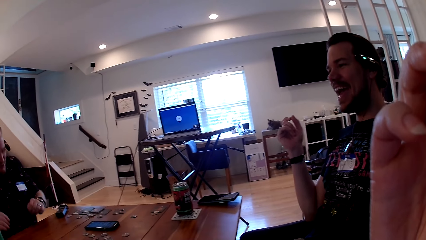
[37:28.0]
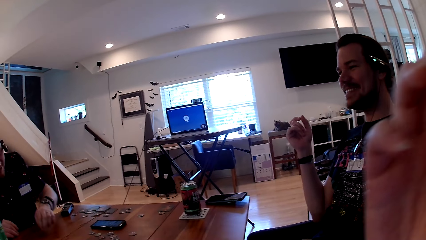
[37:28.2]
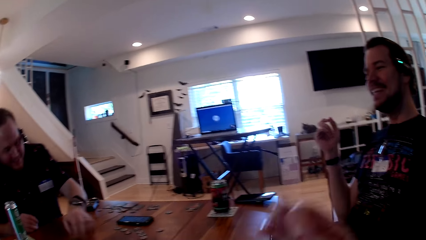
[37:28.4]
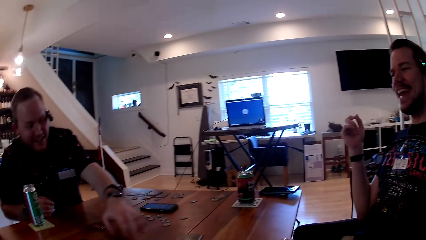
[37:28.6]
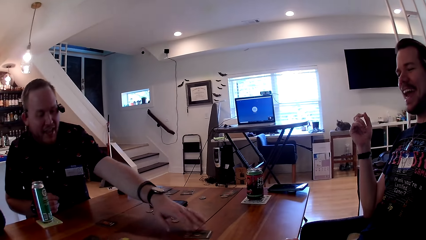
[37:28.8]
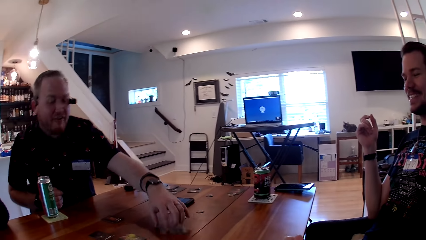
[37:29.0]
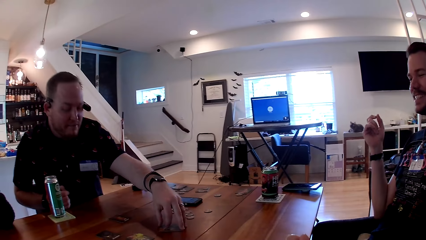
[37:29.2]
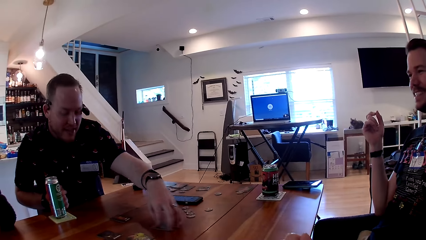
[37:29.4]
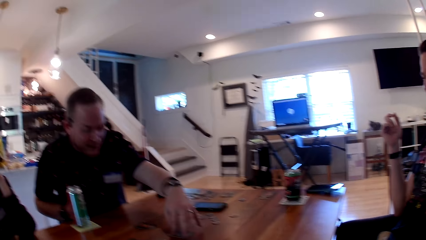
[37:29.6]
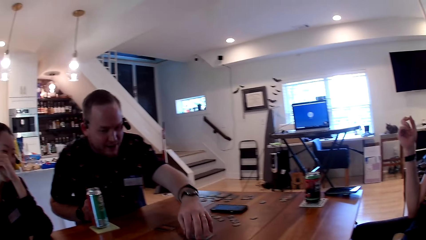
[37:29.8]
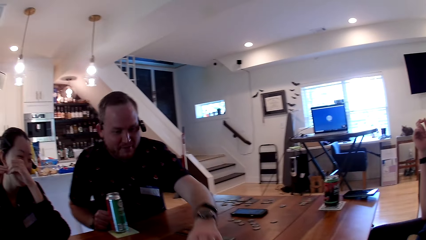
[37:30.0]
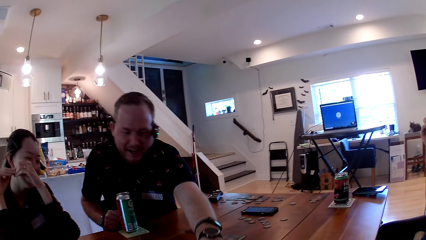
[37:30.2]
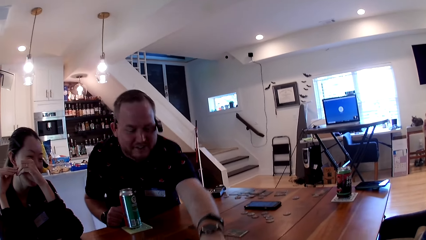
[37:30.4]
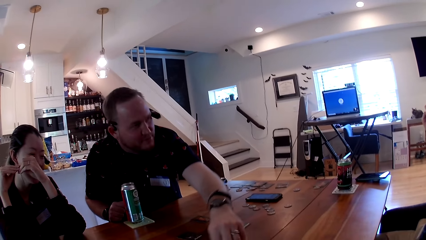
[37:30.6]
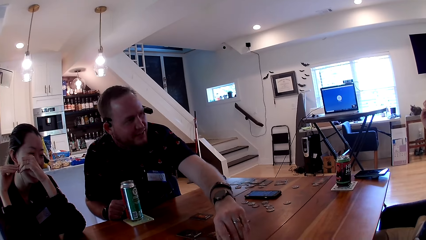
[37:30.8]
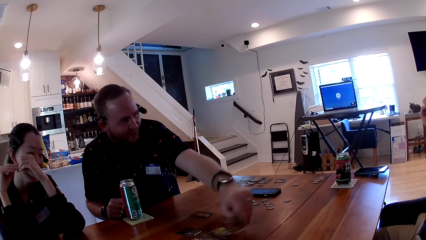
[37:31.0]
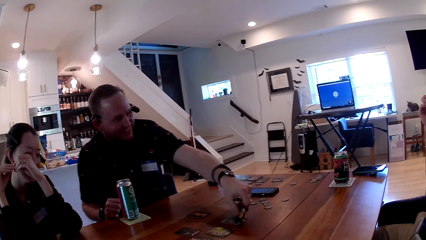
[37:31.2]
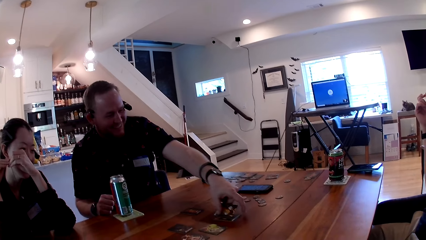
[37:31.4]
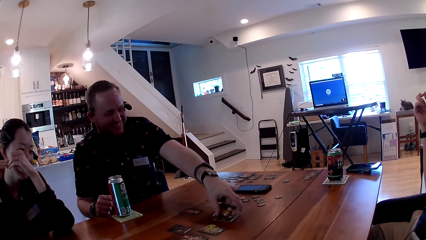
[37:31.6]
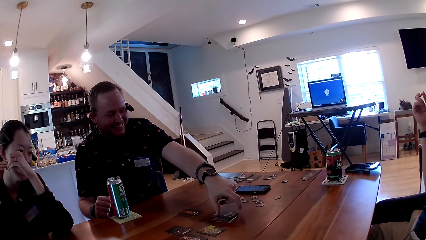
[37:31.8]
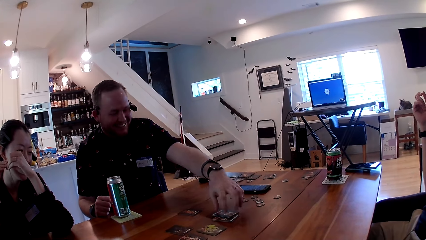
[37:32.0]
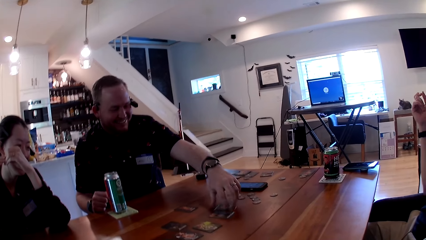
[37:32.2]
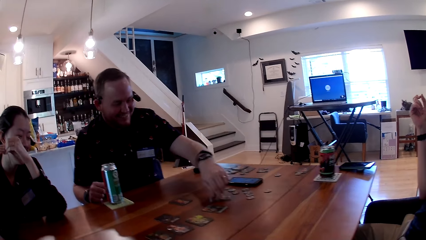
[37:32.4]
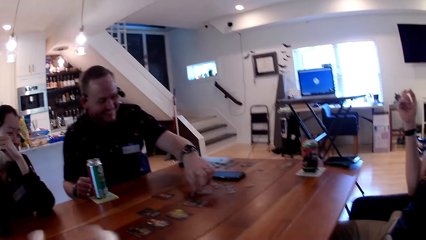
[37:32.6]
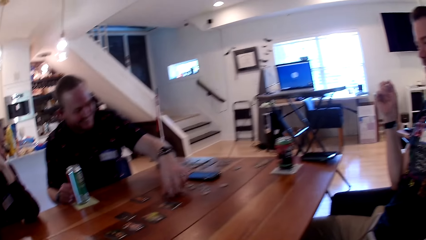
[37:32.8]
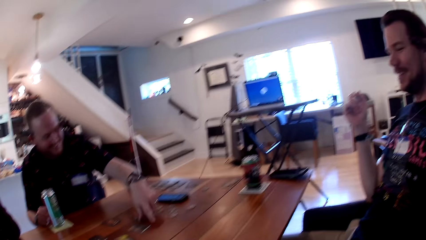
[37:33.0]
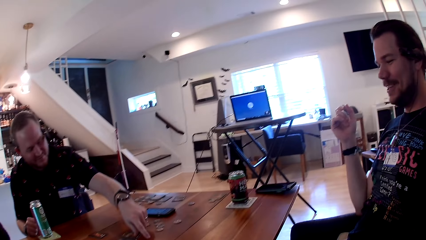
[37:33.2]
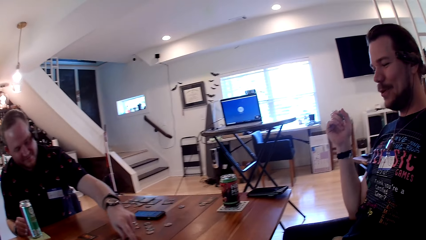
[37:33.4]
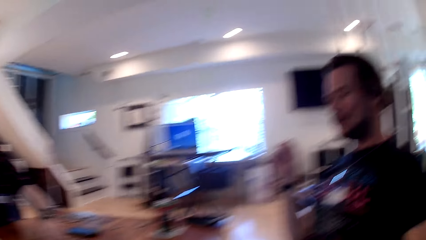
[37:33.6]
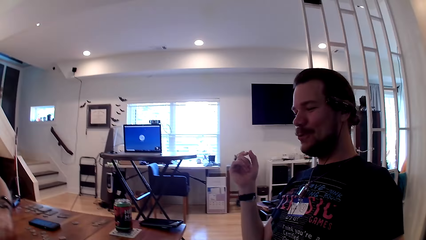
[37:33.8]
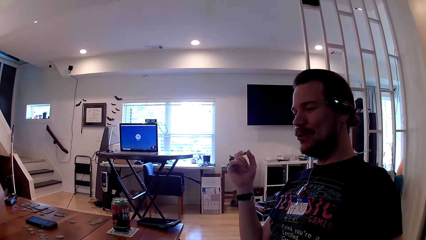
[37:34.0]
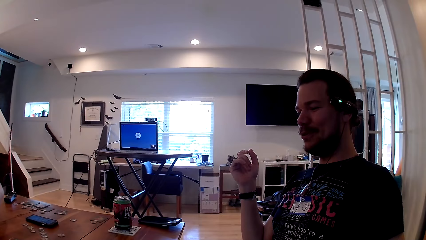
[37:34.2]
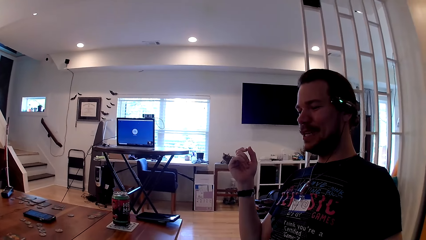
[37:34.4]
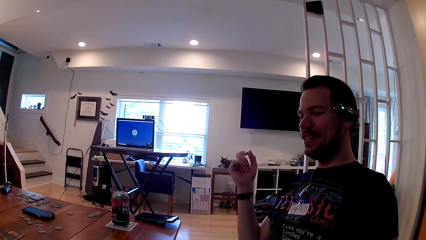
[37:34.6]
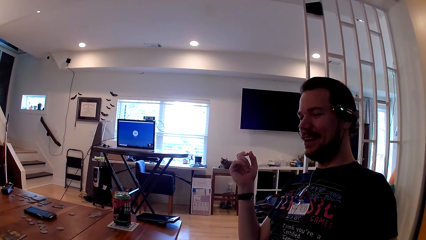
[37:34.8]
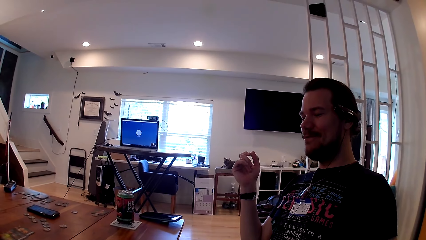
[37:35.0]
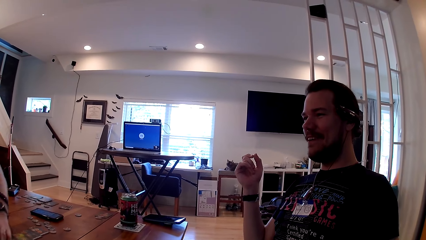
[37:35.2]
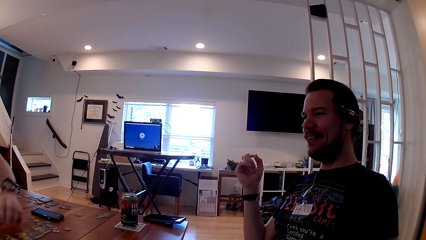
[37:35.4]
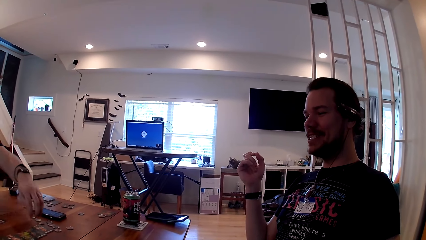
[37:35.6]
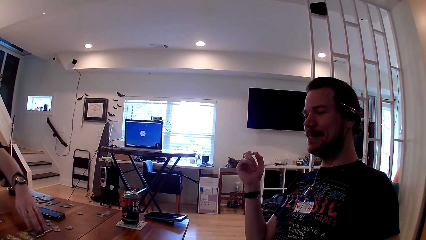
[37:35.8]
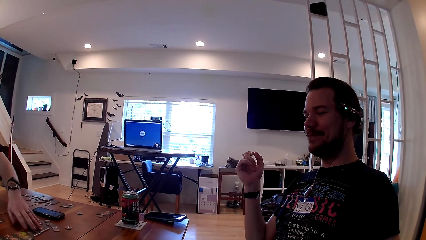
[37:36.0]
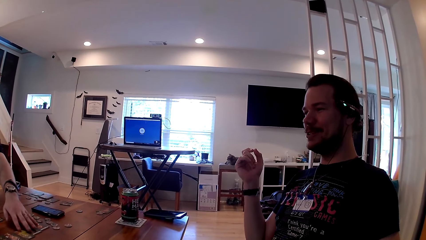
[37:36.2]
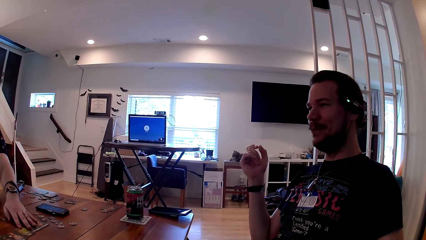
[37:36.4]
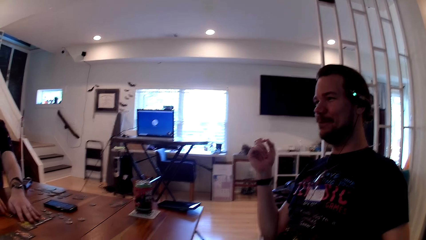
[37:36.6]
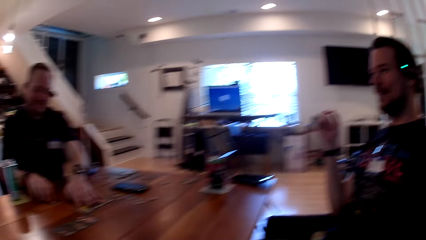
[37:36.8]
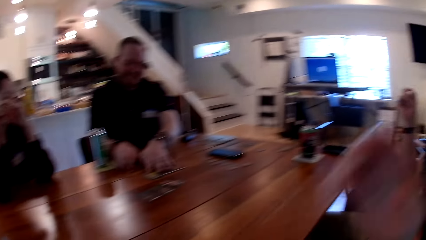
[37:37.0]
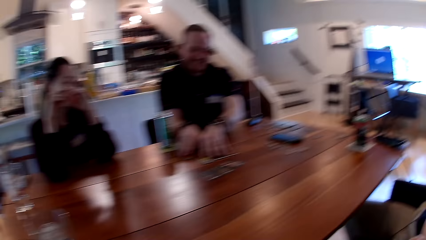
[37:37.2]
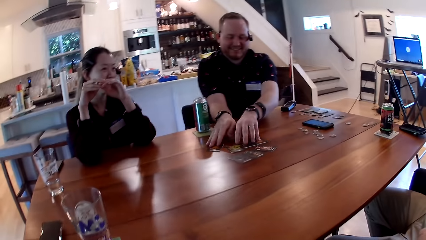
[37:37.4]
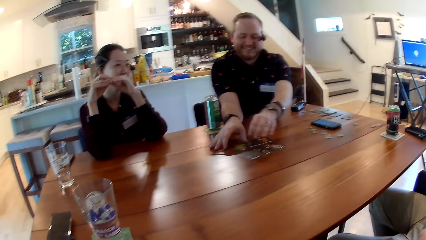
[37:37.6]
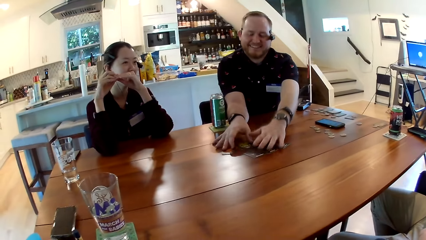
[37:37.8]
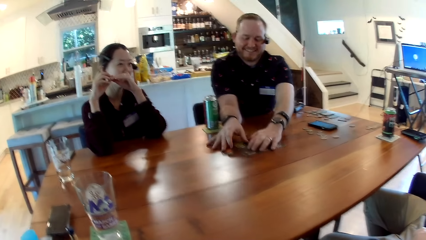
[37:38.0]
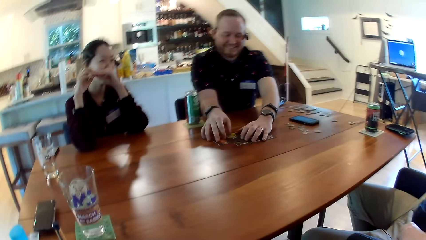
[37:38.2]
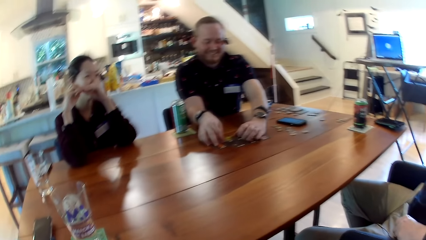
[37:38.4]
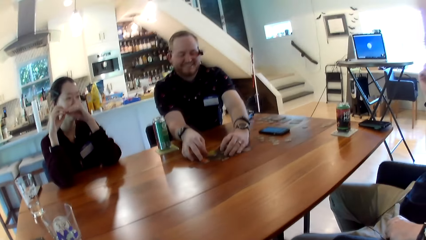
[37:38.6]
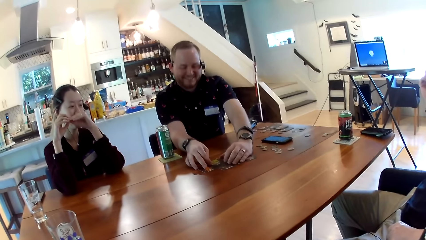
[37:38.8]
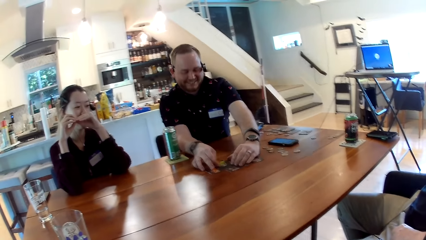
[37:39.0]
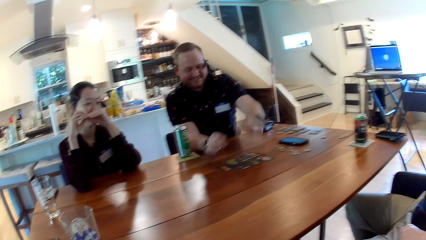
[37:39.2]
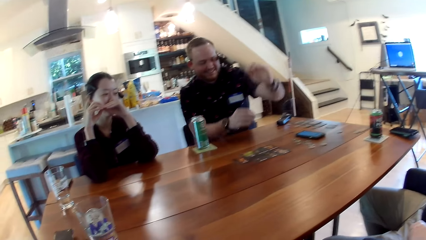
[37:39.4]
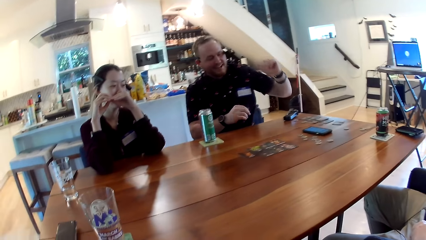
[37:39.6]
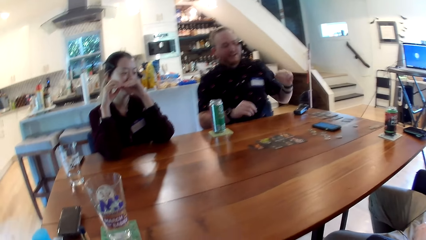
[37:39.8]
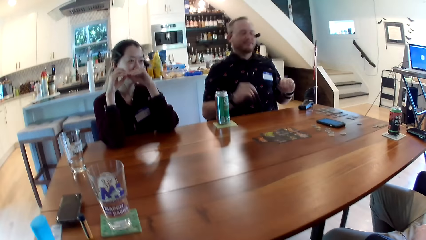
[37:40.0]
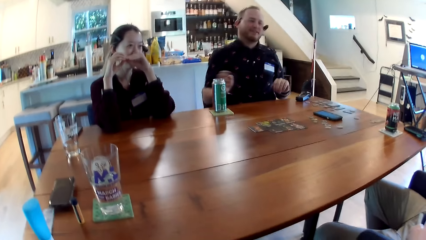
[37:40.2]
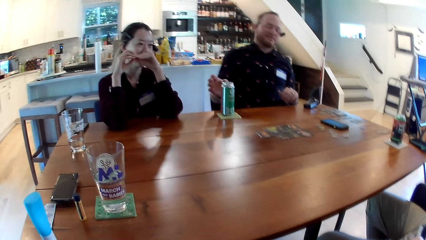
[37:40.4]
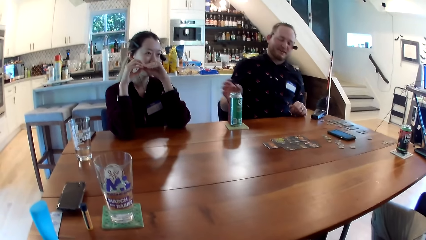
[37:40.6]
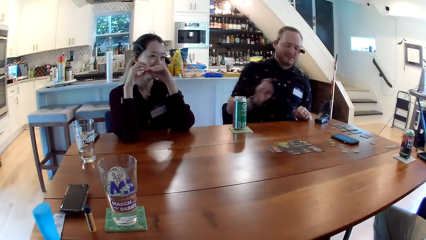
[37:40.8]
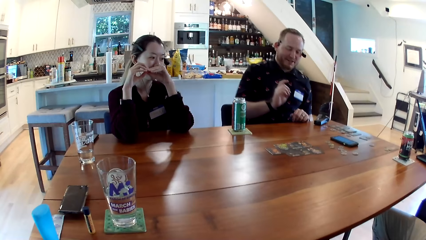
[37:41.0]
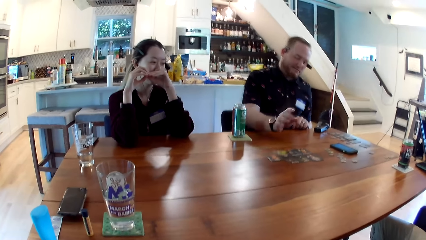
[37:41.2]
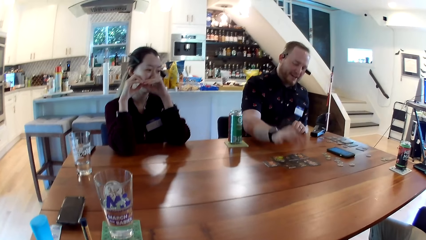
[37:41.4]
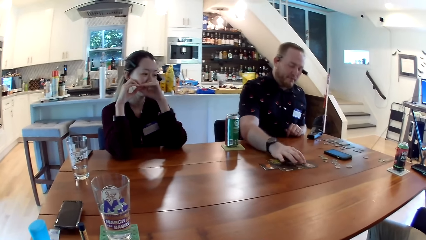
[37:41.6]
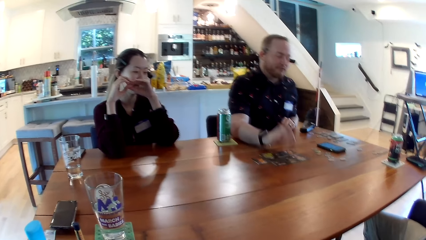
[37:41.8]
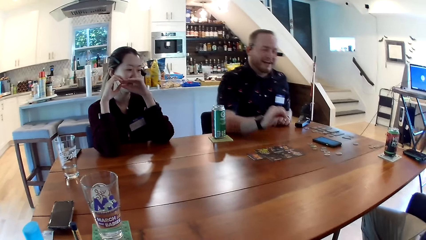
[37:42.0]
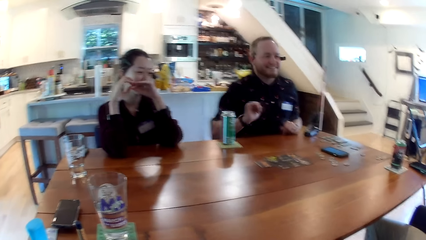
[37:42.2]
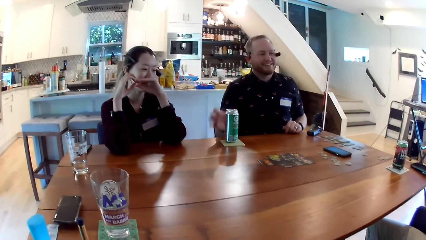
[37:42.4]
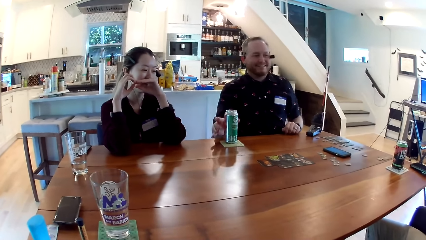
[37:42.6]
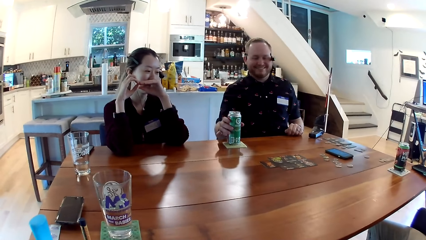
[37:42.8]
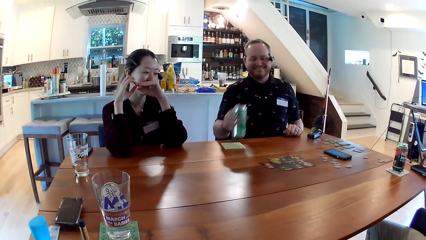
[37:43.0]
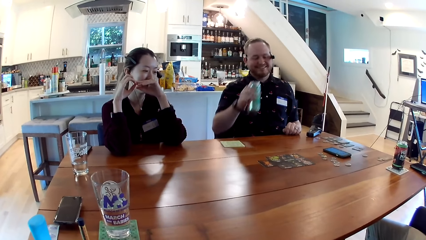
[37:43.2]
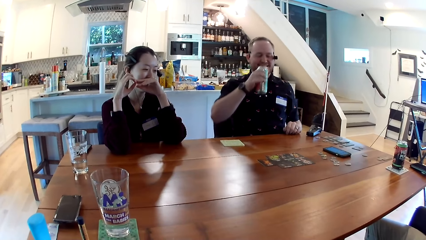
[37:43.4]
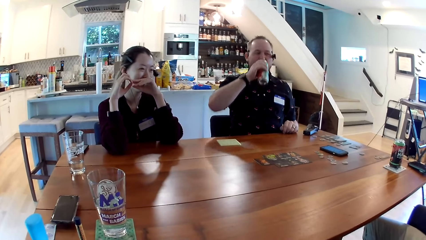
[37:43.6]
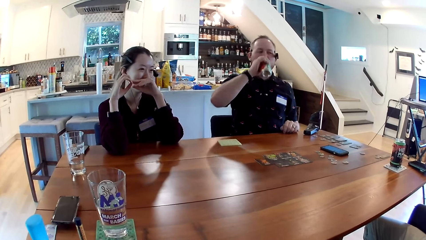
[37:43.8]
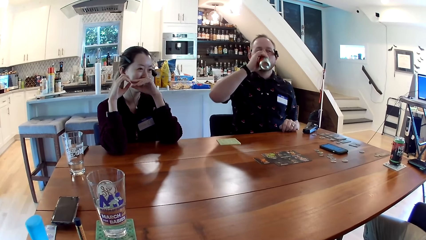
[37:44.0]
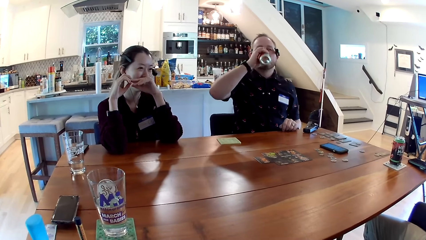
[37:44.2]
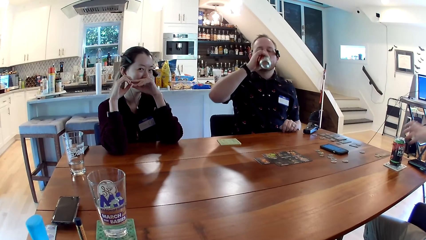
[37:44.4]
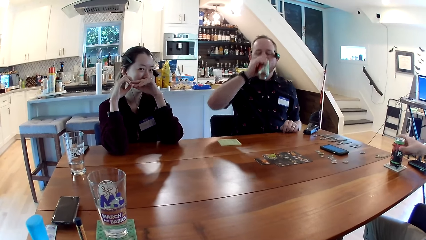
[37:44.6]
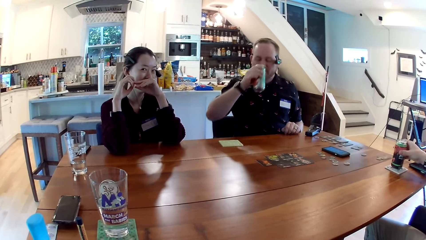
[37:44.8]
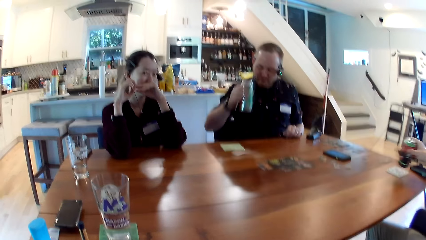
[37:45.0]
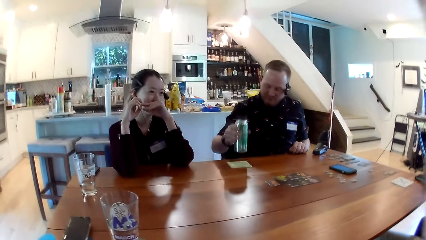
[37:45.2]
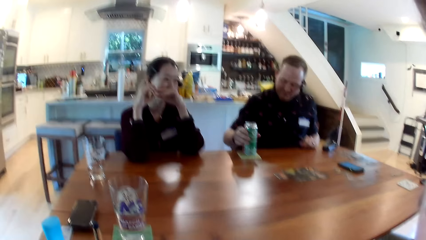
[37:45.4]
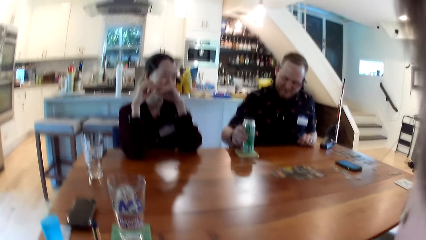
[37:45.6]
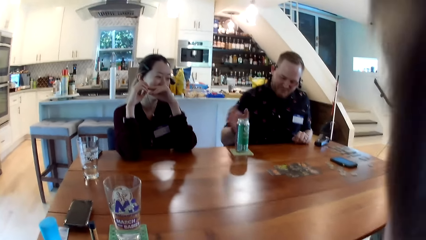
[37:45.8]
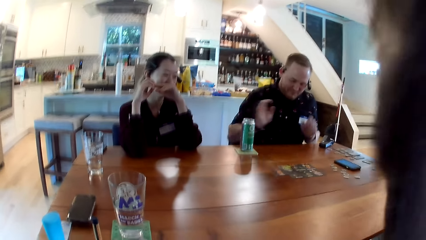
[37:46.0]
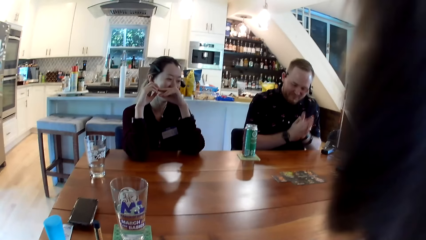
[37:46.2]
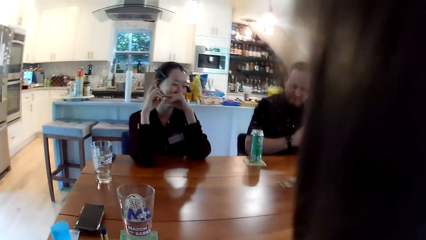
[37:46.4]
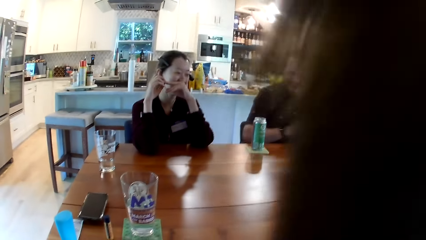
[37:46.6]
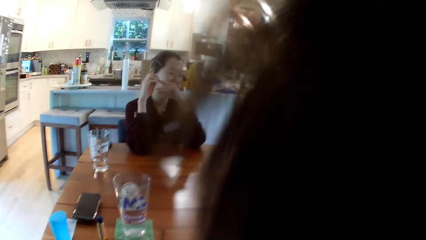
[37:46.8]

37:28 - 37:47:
The camera wearer looks around. A man moves a card on the table with his left hand. The man picks up a card from the table with his left hand. The man places the card in his left hand on the table. Another man interacts with the first man. The first man turns the card on the table with his left hand. The first man arranges a set of cards on the table with his left hand. The camera wearer looks around. The first man arranges the set of cards on the table with both his hands. The first man moves cards on the table. The first man touches a card on the table with his right hand. The first man picks up a can of soda from the coaster on the table with his right hand. The first man drinks from the can. The other man picks up a can of soda from the coaster on the table with his right hand. The first man places the can of soda in his right hand on the coaster.
